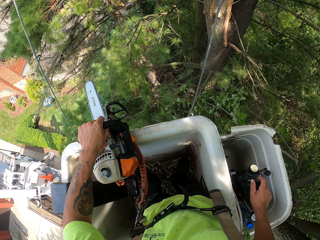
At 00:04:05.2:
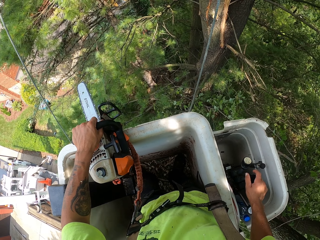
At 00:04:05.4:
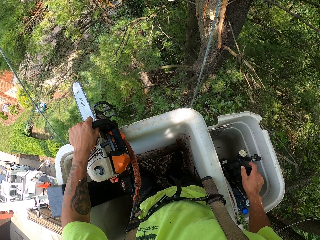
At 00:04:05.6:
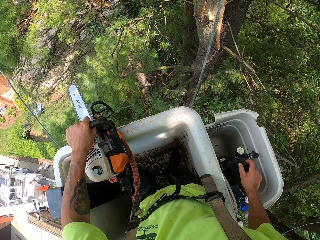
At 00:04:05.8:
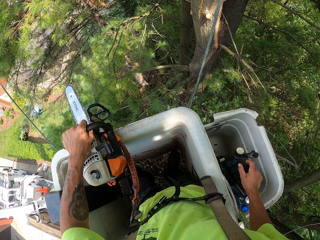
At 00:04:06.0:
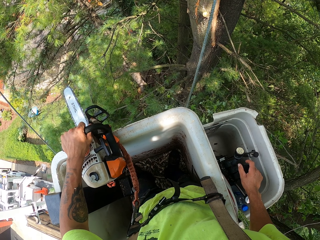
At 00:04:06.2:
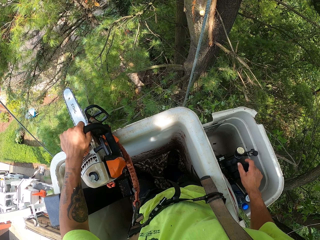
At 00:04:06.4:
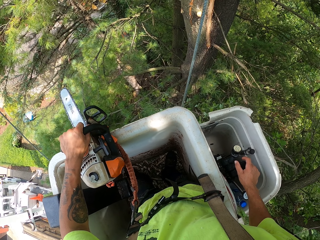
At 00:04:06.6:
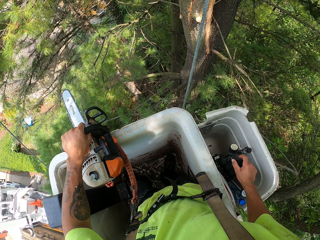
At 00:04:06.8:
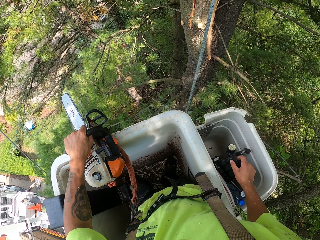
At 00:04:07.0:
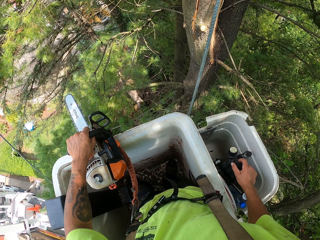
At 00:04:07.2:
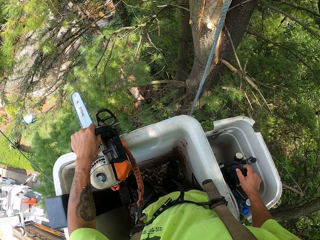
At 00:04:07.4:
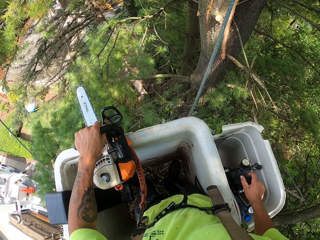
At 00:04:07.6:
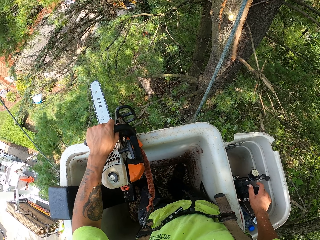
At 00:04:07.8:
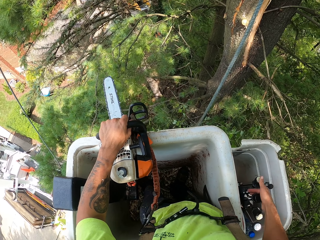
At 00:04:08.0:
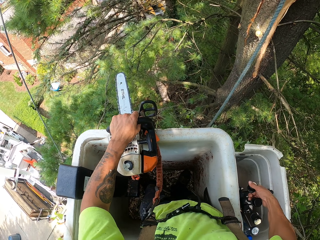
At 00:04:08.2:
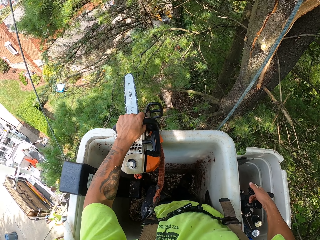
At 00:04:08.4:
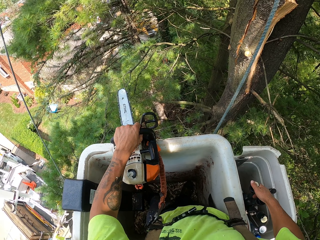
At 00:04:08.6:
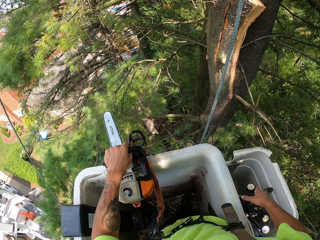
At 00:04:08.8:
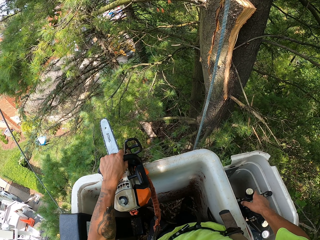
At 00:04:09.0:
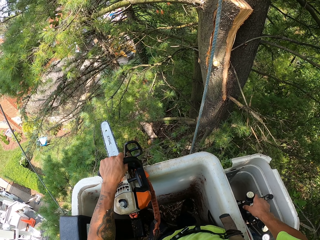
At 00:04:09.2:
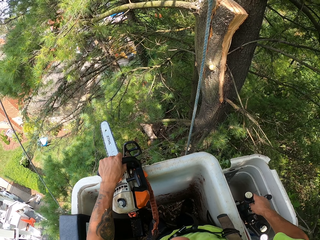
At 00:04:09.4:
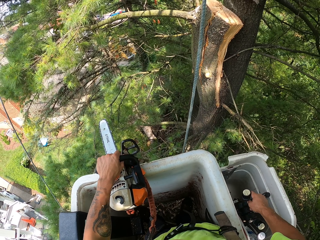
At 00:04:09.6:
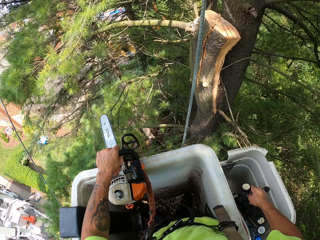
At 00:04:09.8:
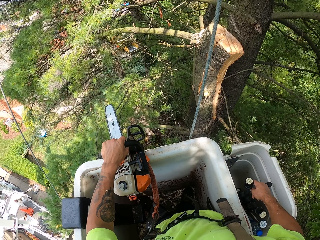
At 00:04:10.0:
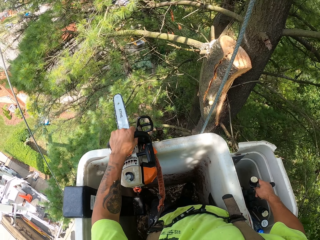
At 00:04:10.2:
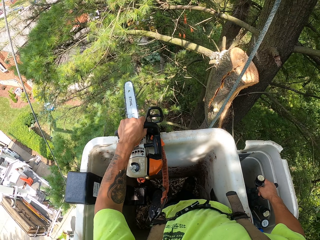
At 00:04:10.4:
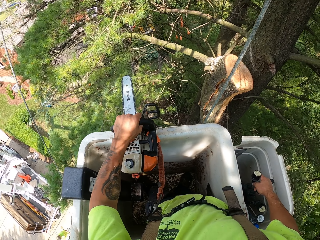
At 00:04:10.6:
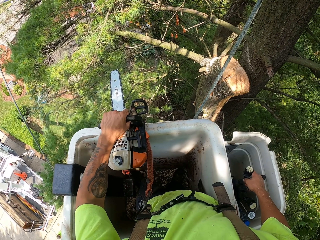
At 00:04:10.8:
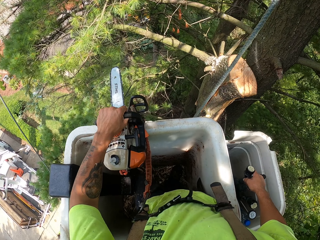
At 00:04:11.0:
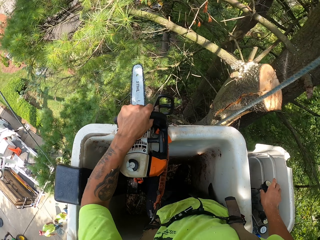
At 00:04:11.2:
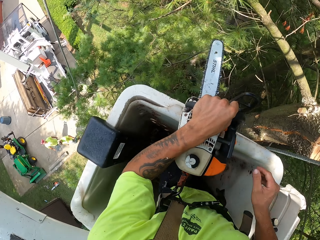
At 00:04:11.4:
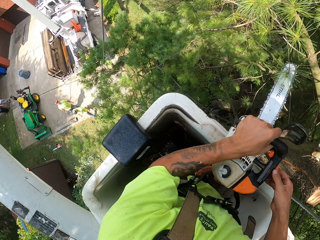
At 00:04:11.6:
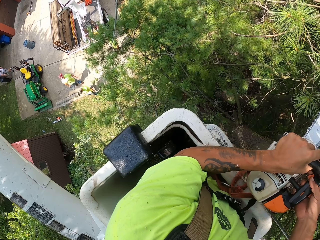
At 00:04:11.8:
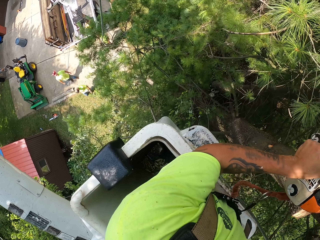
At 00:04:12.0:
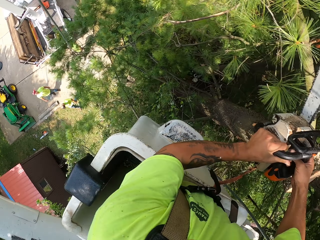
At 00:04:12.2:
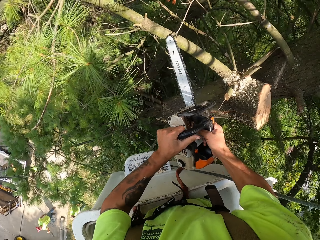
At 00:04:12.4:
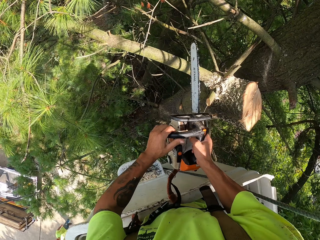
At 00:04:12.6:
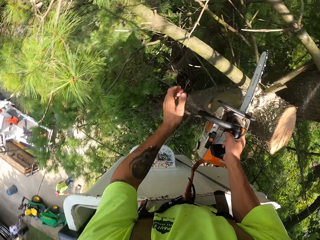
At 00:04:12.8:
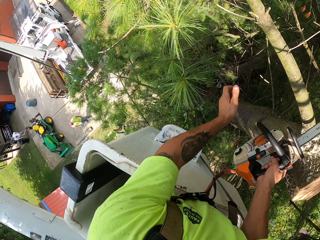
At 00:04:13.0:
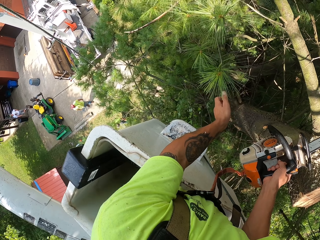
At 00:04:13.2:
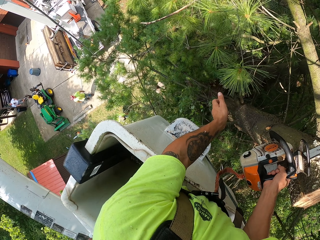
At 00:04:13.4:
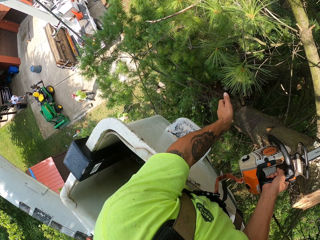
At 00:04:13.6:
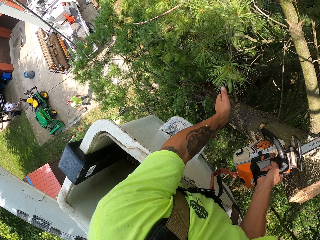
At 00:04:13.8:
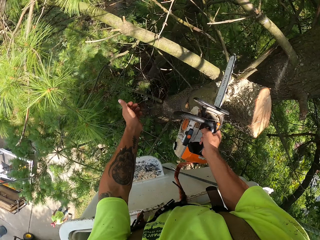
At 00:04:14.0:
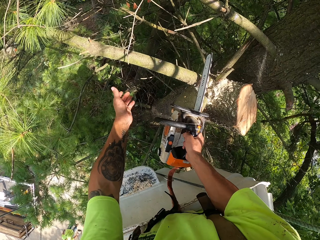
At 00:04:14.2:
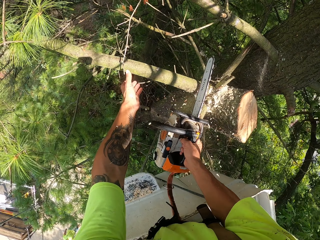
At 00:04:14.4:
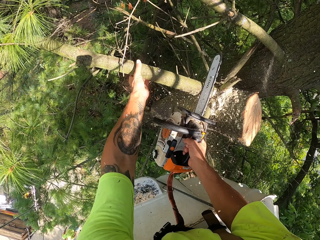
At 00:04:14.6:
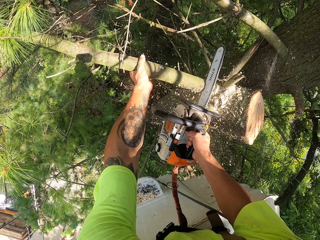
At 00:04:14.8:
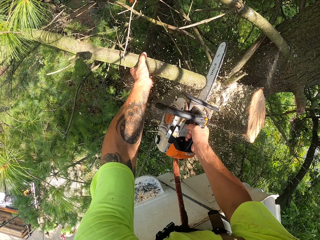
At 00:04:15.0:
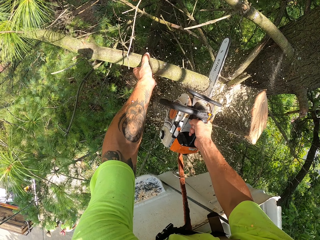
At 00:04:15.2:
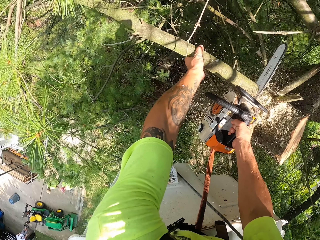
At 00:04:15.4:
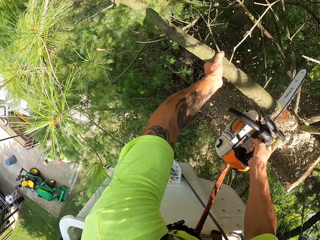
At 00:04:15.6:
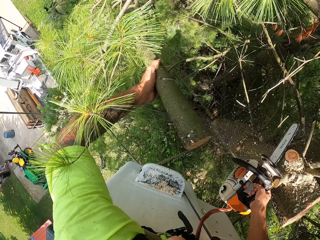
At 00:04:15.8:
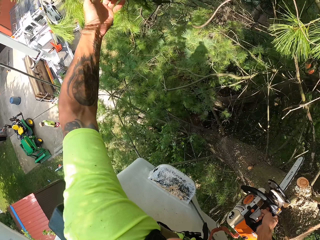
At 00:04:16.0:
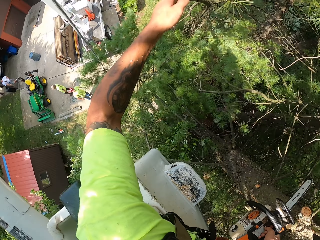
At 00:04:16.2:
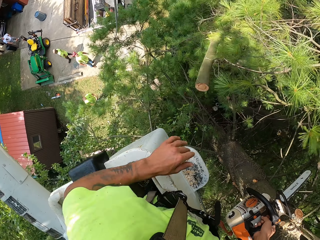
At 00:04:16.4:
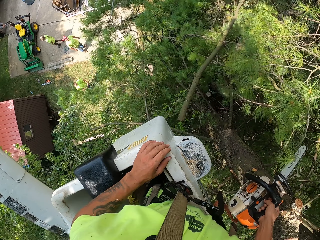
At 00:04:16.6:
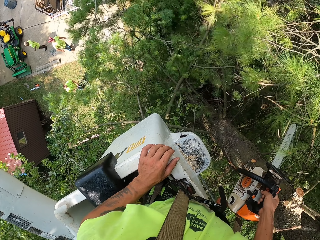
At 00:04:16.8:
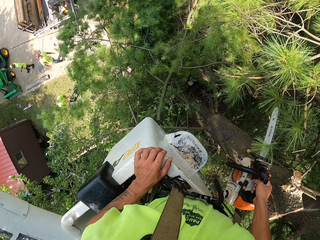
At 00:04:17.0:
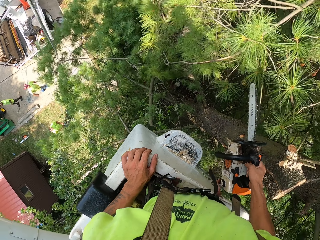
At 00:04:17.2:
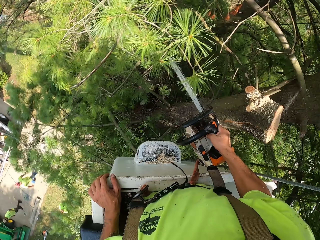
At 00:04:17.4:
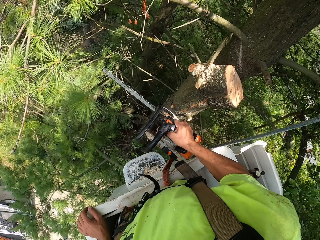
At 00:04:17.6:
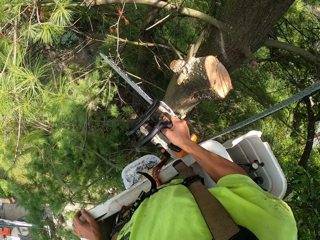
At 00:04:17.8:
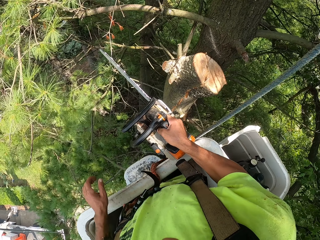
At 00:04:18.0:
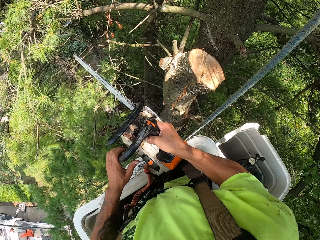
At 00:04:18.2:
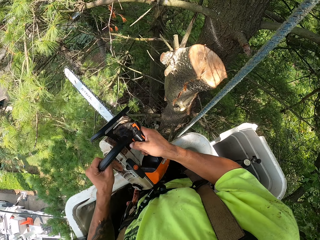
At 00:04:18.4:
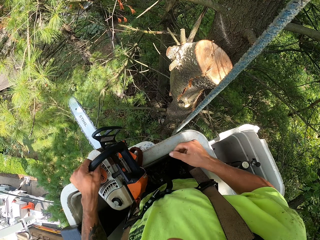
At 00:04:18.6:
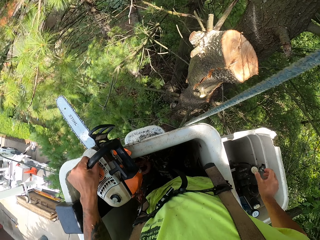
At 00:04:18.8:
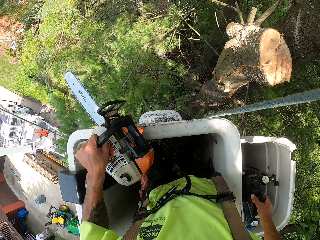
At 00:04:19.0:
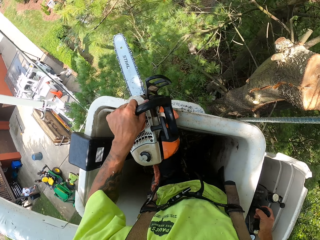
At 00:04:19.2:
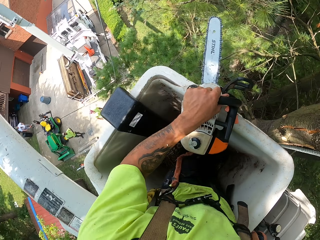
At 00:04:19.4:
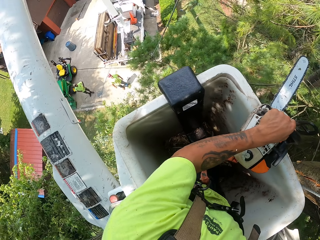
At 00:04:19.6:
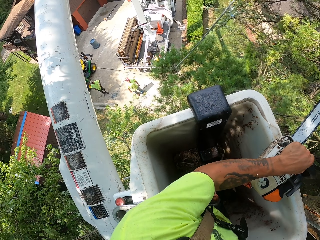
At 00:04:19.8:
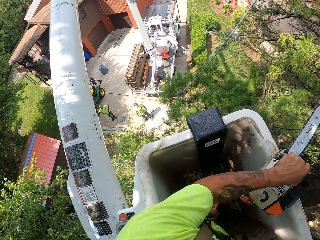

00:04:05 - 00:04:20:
The camera wearer adjusts the lifter machine. He touches the tree branch. He holds a branch of the tree with his left hand. He cuts the branch of the tree with the chainsaw in his right hand. He throws the cut tree branch to the ground with his left hand. He drops the tree branch.

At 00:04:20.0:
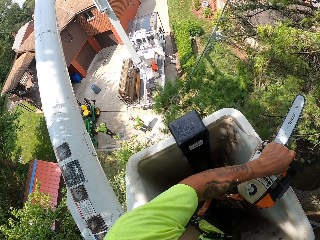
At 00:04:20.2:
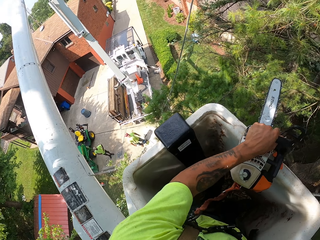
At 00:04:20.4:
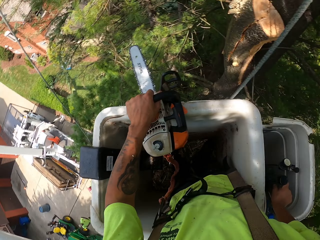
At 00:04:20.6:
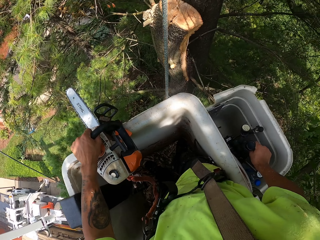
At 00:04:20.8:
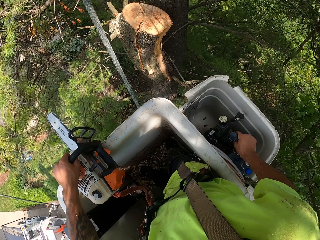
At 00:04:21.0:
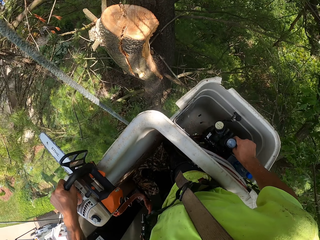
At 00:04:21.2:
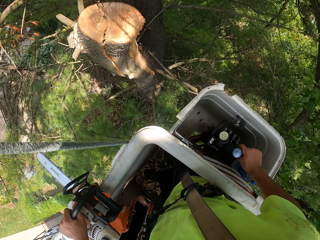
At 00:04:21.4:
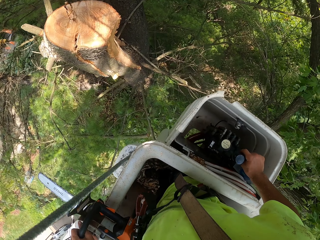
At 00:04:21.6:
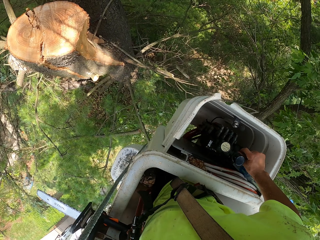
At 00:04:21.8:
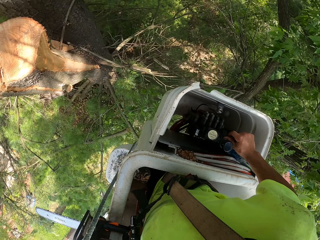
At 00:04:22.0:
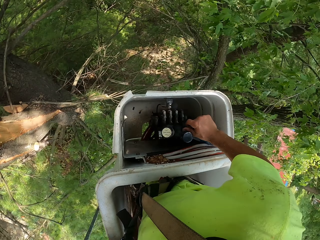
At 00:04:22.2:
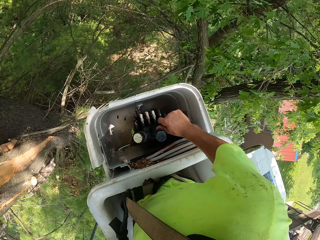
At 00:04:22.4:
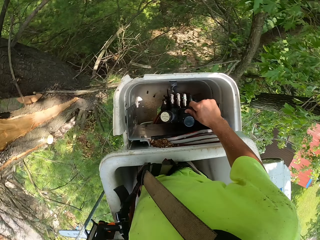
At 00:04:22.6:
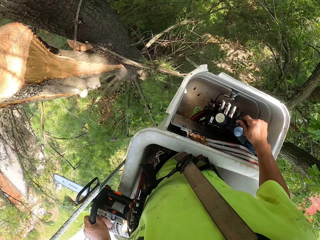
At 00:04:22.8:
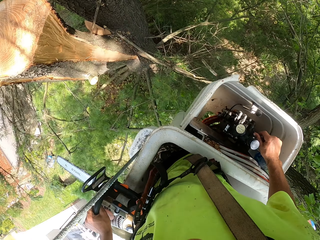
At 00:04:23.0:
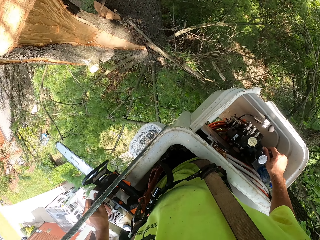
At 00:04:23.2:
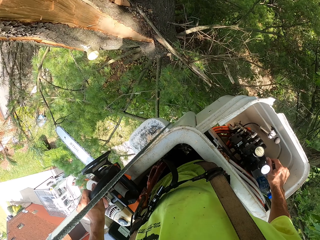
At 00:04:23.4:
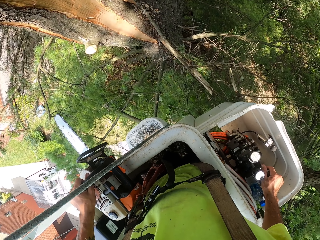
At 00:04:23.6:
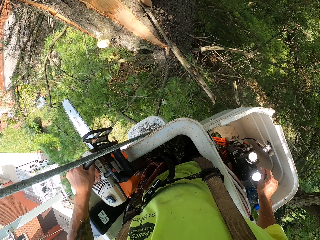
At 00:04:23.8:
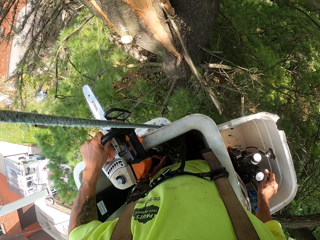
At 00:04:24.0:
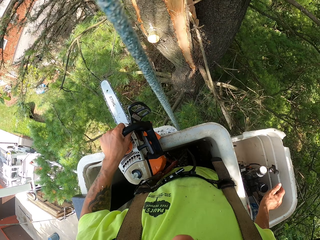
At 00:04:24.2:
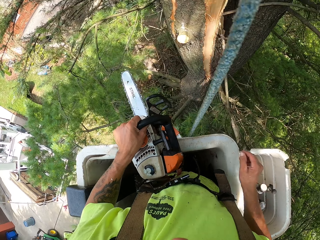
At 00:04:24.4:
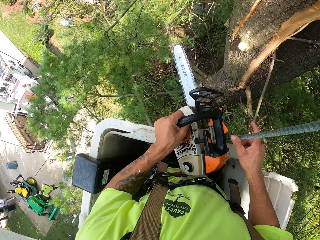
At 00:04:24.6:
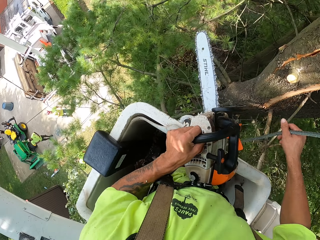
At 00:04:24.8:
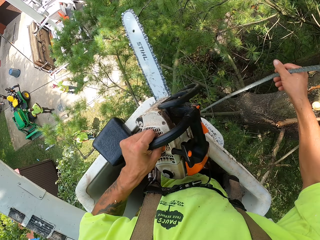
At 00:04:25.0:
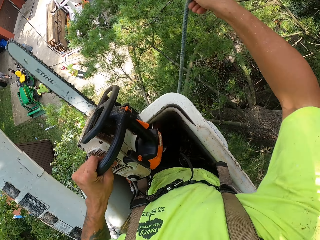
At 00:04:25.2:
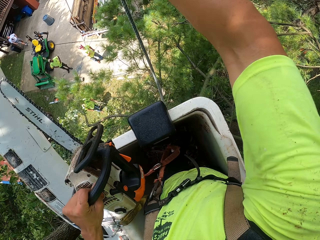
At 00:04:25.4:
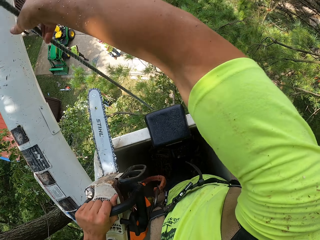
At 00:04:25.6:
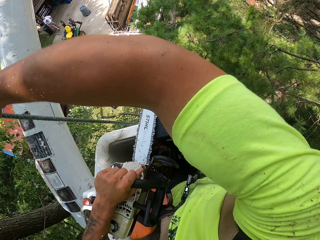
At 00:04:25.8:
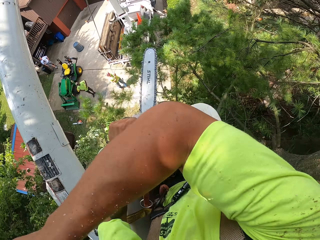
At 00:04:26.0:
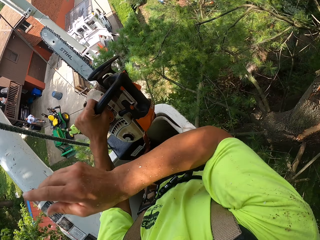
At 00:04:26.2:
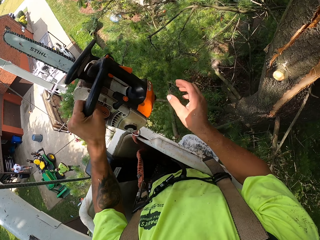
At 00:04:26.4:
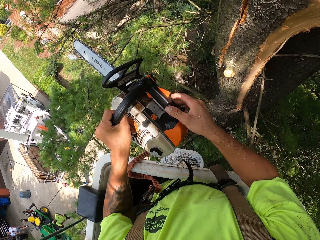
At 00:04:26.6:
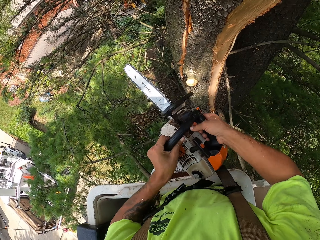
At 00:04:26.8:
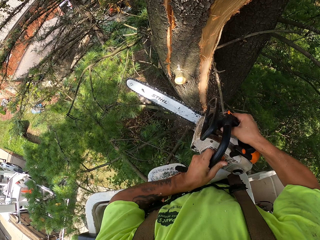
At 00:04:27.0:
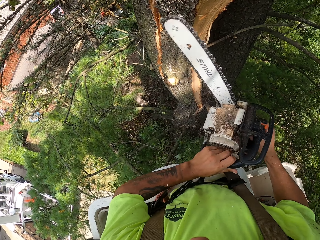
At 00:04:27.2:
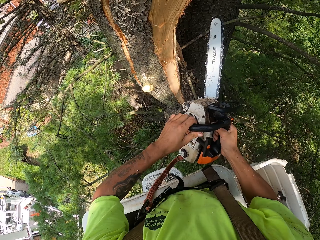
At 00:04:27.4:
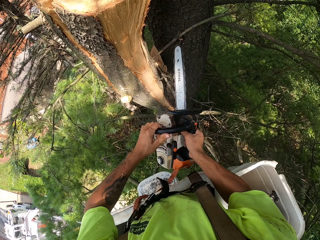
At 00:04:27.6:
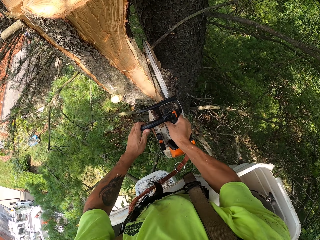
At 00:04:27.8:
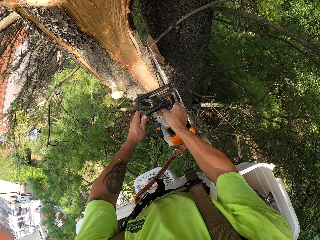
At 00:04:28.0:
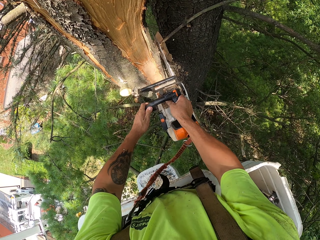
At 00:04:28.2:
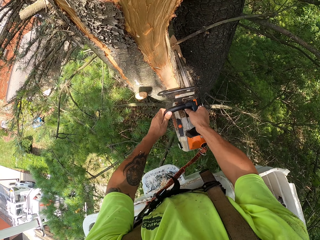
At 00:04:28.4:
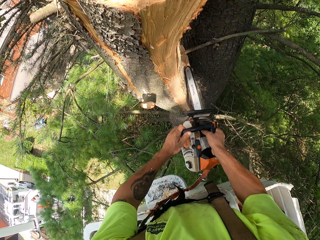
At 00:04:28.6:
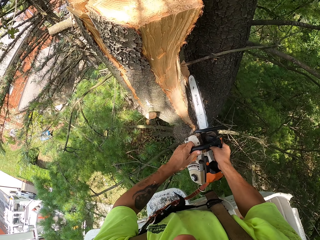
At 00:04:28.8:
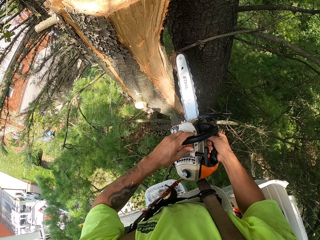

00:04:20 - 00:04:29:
The camera wearer operates the crane with his right hand. He adjusts the lifter machine.
